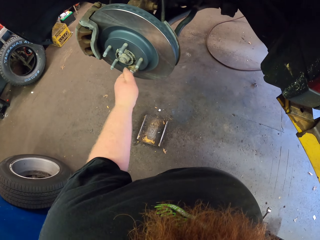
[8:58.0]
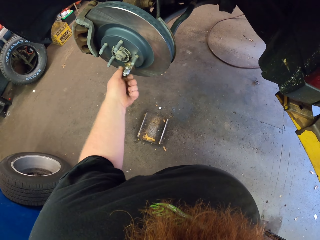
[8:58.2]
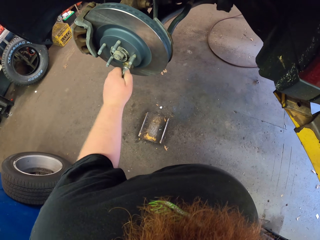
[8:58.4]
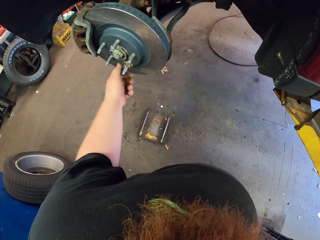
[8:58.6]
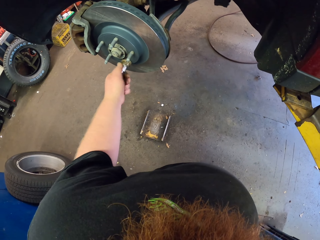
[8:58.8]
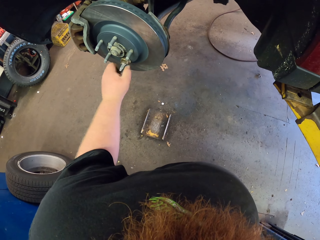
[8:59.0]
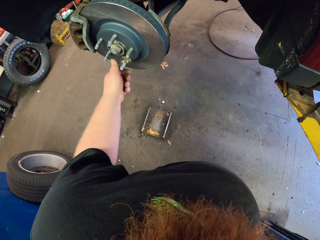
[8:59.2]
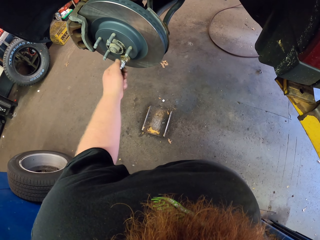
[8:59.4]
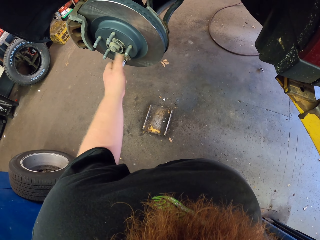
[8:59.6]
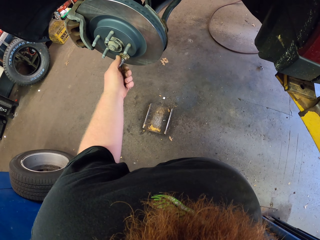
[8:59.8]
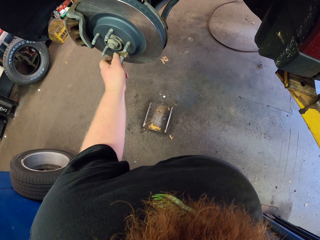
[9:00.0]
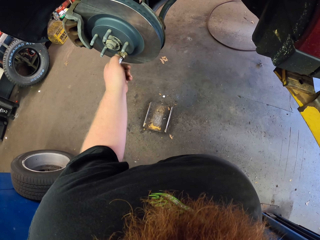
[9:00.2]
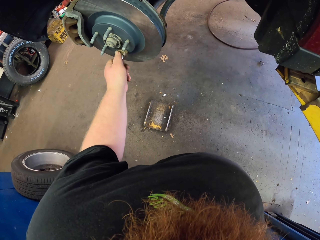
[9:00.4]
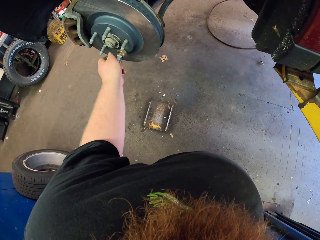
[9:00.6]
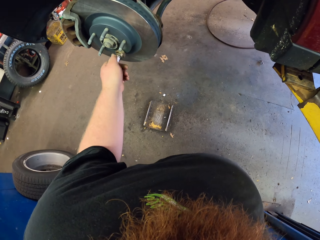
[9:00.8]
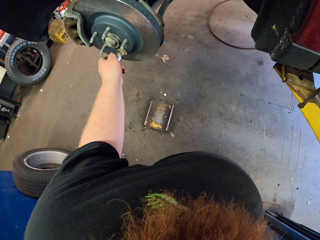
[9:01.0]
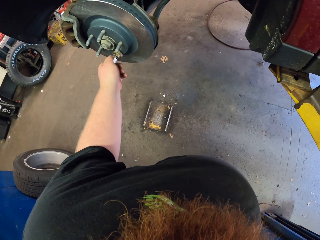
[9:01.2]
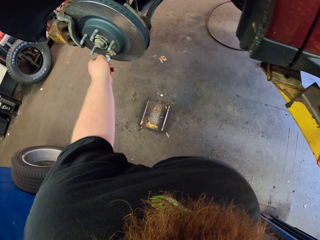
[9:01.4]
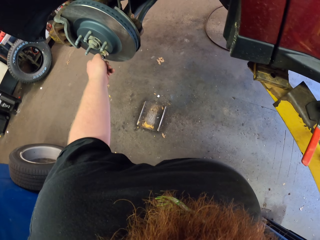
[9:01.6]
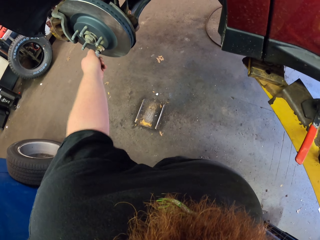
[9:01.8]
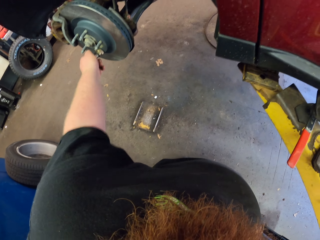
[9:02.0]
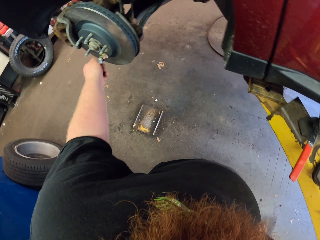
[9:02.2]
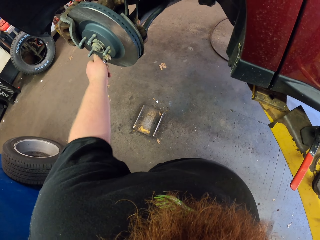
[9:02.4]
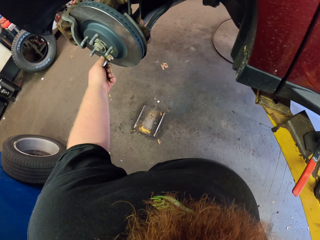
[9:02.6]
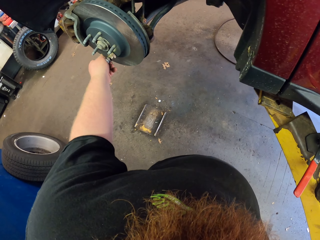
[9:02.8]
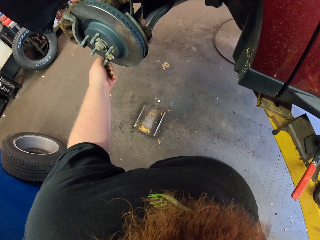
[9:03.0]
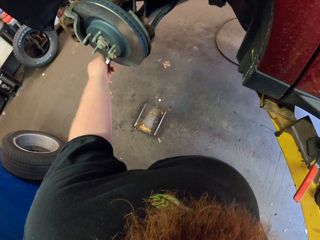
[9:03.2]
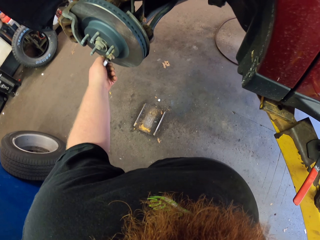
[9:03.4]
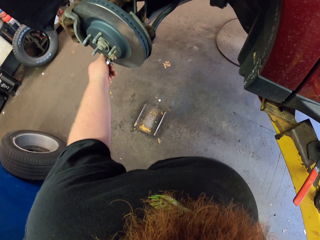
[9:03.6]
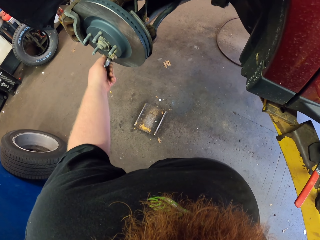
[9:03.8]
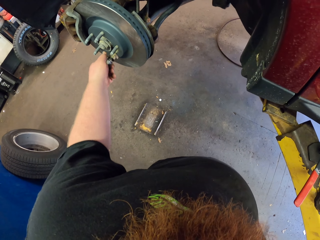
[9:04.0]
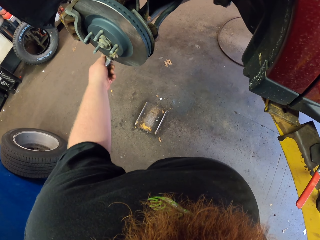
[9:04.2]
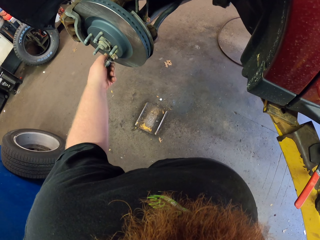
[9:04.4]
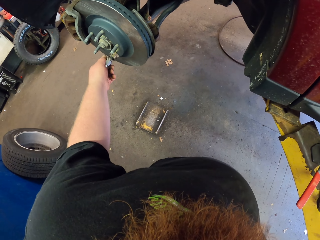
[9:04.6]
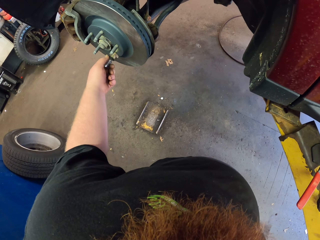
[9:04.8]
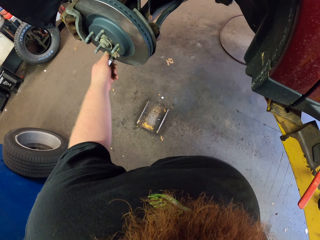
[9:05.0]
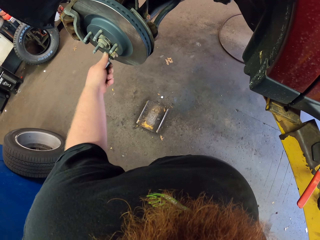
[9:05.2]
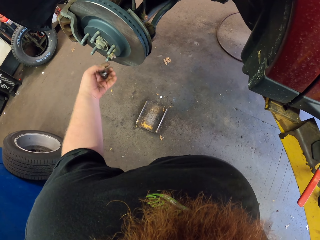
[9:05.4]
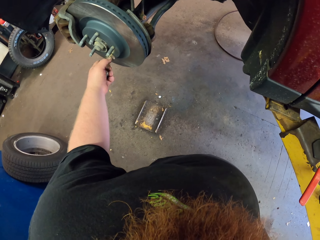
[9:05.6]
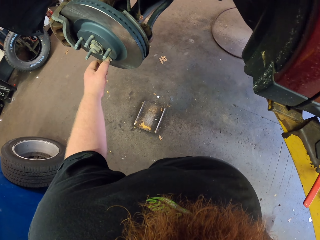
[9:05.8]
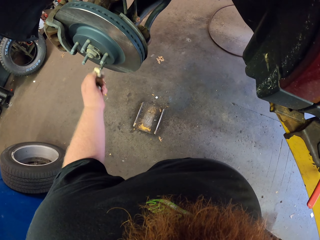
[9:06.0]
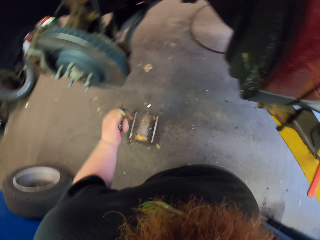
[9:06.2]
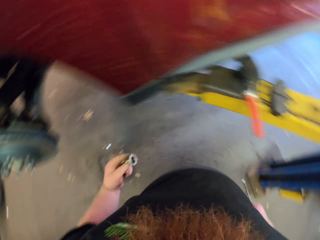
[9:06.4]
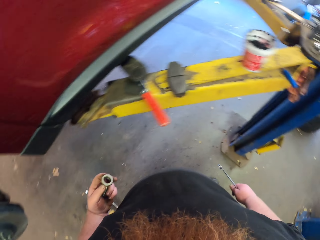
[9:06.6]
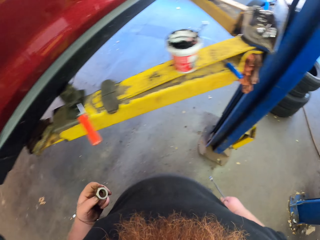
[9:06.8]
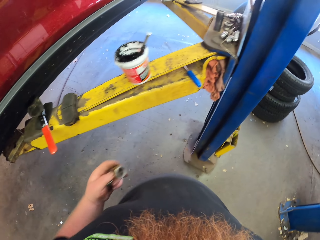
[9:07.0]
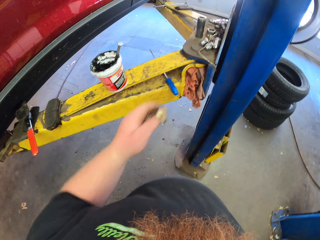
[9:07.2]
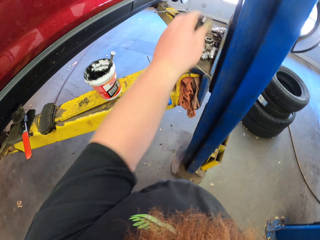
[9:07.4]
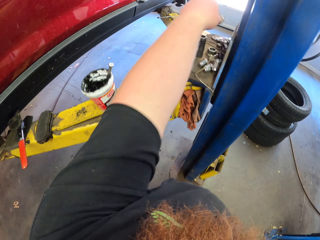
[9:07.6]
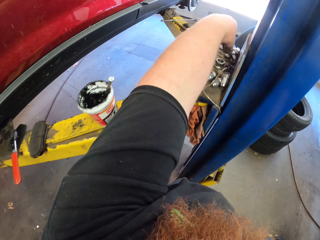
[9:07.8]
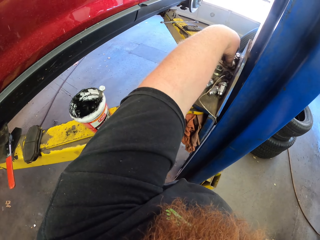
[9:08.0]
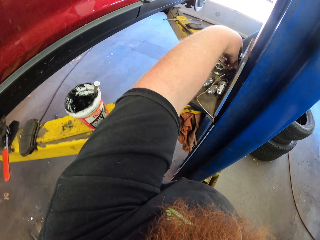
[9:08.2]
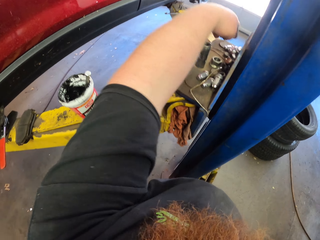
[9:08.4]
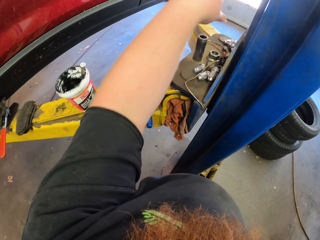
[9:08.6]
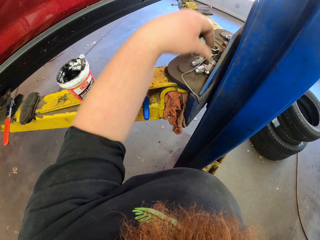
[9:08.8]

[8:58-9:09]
The camera wearer adjusts a nut on a bolt plate with the left hand. They remove a bolt from the bolt plate. They walk around a garage. They put down the bolt on a metal rod.

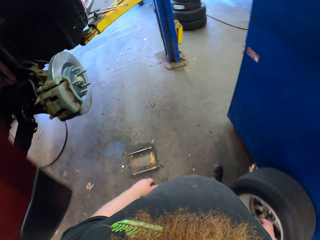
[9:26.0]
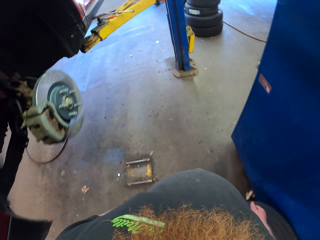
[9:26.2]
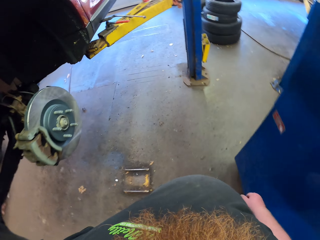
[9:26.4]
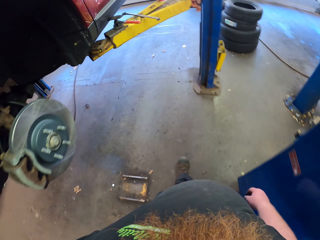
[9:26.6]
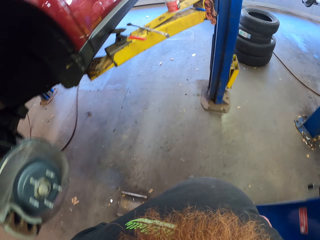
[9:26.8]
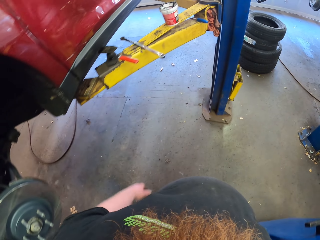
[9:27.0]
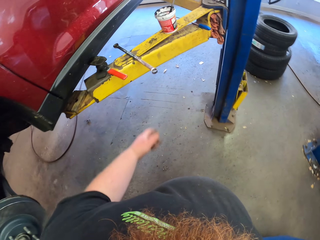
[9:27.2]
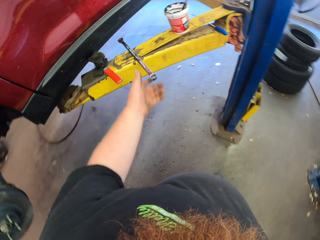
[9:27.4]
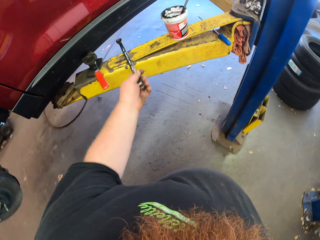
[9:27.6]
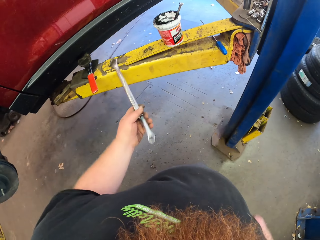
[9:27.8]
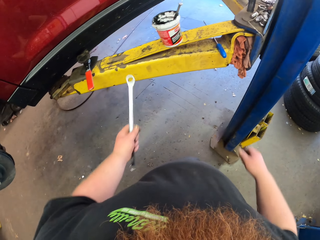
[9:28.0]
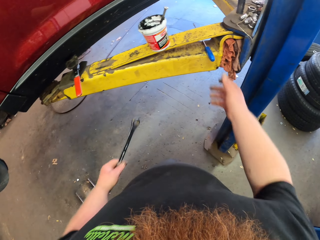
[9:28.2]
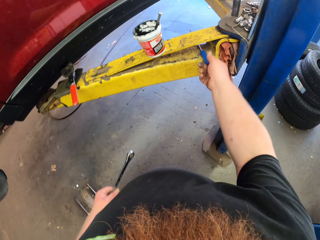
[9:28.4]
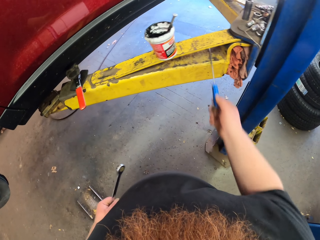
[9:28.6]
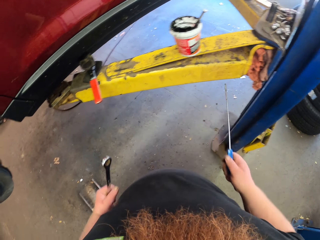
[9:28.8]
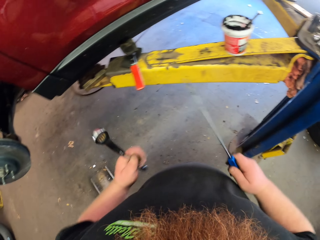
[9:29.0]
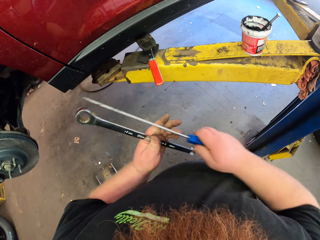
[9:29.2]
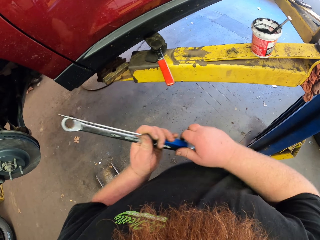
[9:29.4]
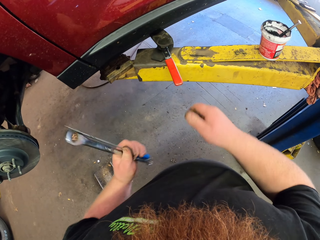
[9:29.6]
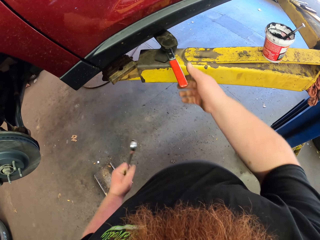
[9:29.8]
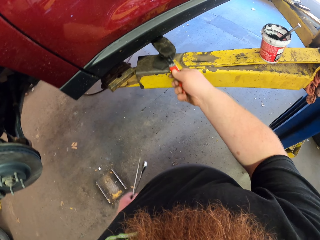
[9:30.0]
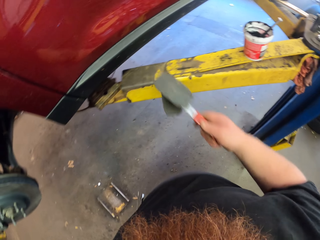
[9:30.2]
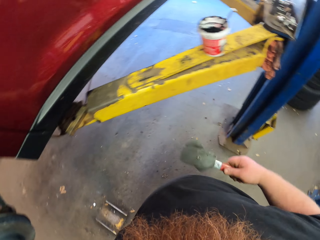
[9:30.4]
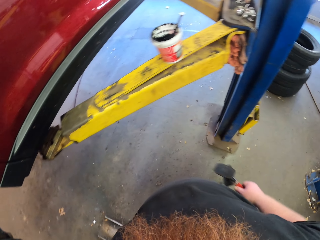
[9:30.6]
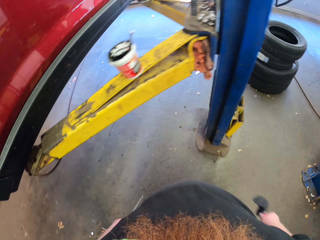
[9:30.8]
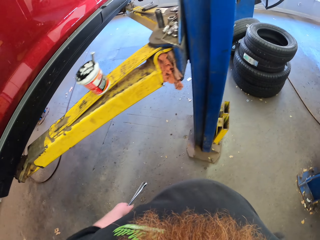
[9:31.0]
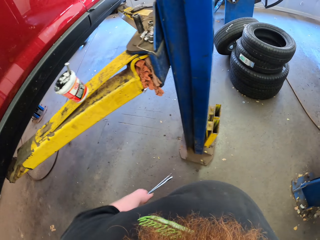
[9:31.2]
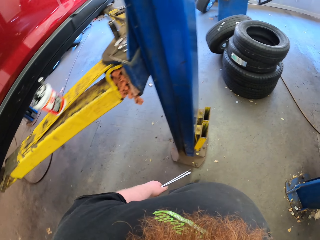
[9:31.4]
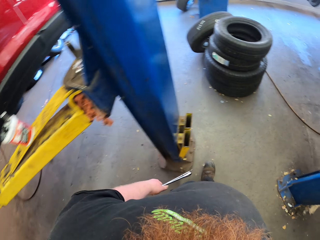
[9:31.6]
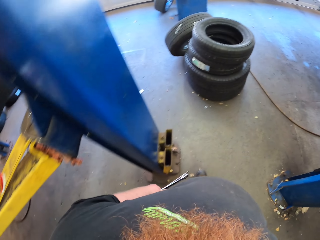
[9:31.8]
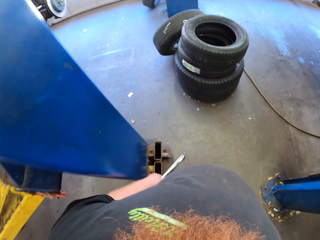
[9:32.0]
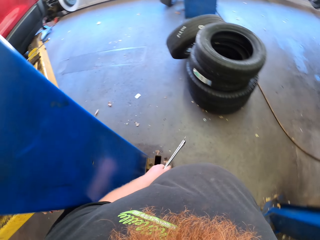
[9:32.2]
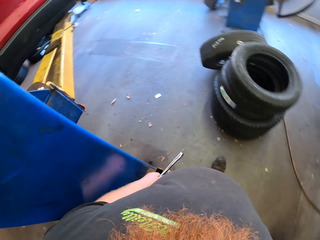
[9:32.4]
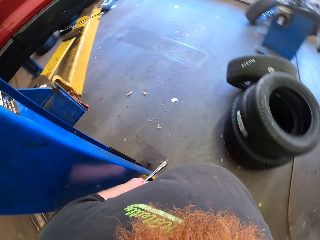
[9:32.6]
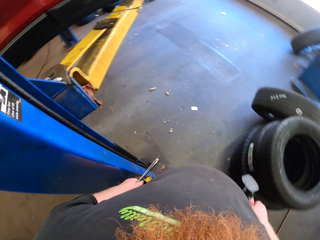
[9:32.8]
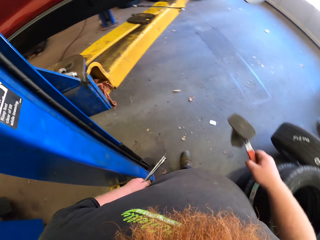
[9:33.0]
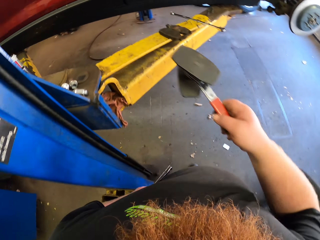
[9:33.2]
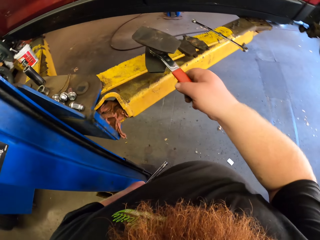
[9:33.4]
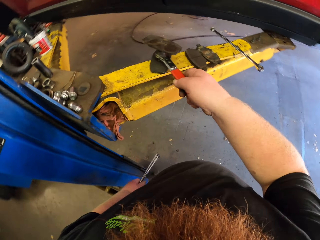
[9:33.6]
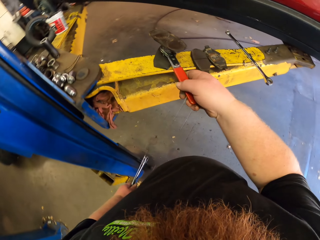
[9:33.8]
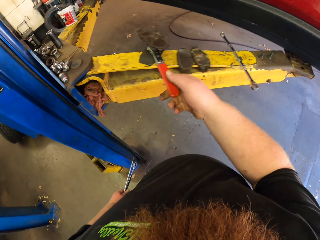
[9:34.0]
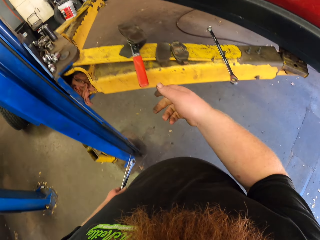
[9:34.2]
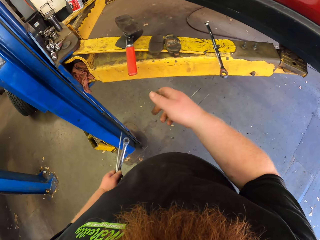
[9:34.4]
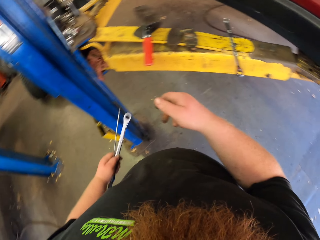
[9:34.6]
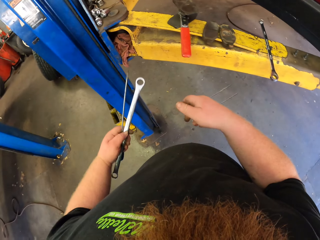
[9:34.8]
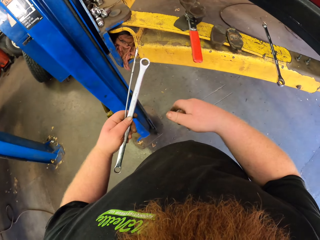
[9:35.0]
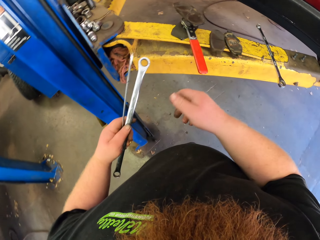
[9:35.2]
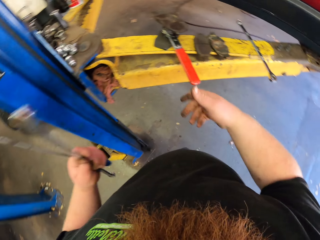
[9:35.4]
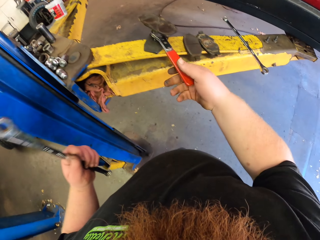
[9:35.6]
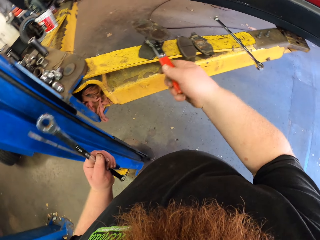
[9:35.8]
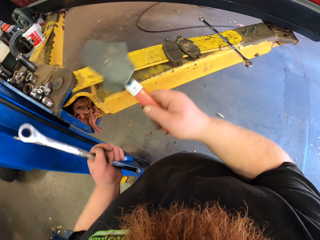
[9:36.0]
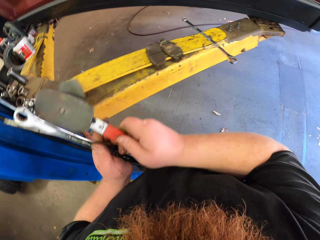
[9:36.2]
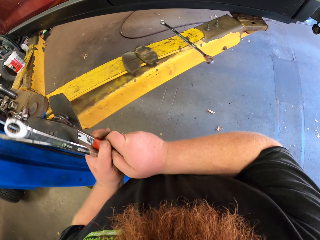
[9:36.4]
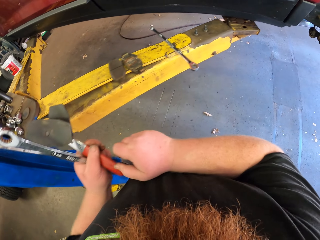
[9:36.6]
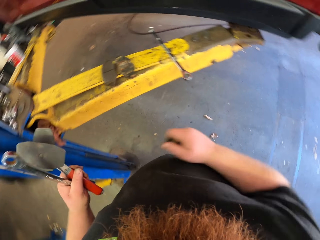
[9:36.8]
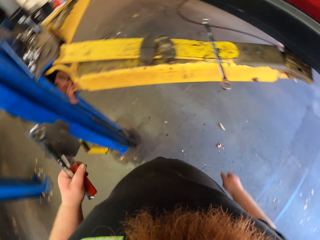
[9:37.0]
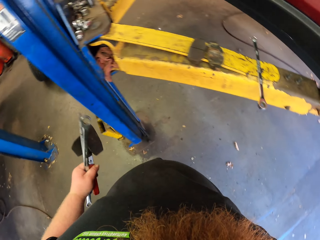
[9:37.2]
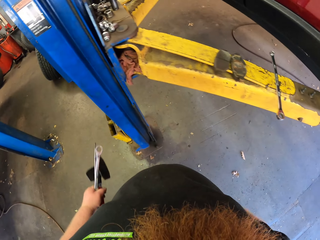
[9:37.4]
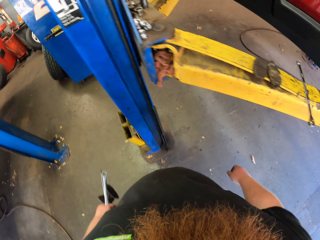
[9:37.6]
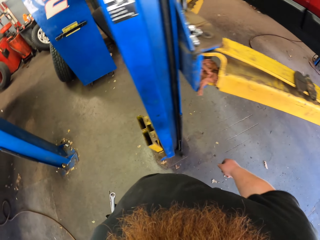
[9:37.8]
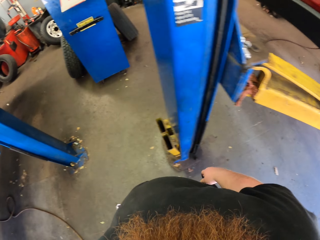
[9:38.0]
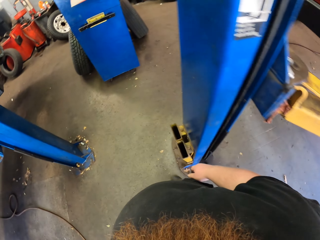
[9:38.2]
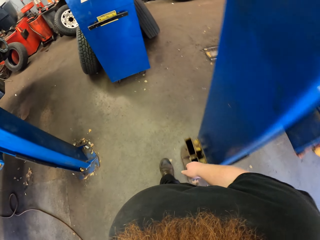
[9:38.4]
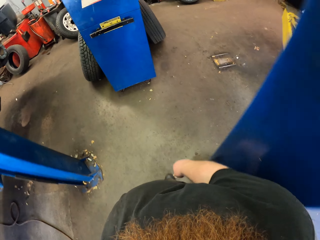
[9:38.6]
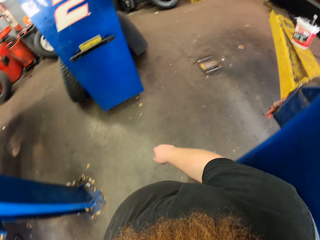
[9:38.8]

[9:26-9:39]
The camera wearer takes a nut fixer from a metal stand. They take a screwdriver from the metal stand. They put the screw in the other hand. They pick up a grinder. They walk in the room. They put down the grinder on the metal stand. They take the grinder from the metal stand.
